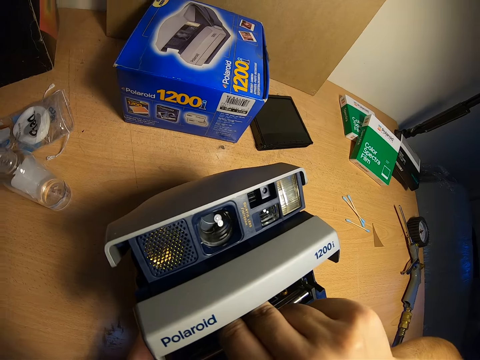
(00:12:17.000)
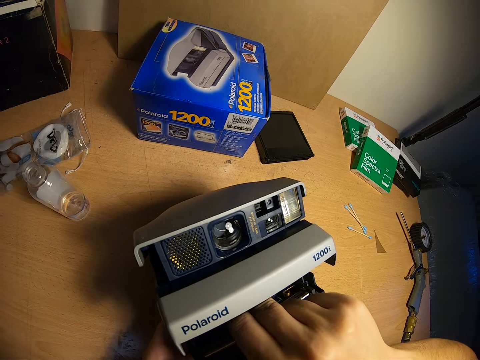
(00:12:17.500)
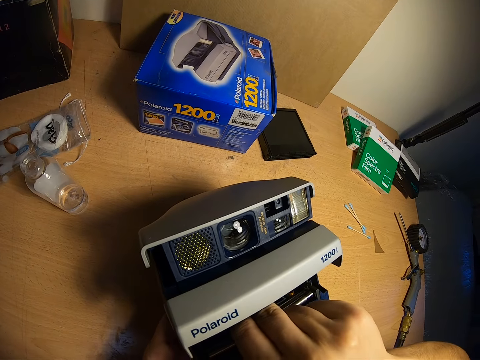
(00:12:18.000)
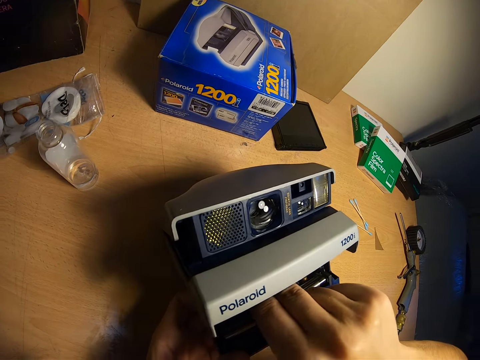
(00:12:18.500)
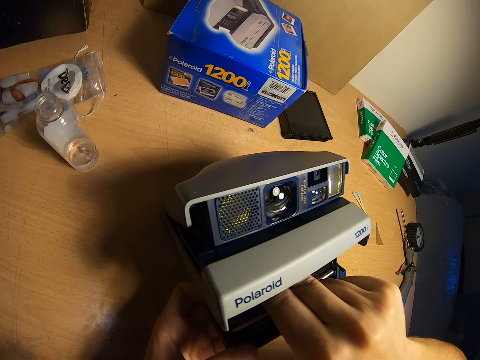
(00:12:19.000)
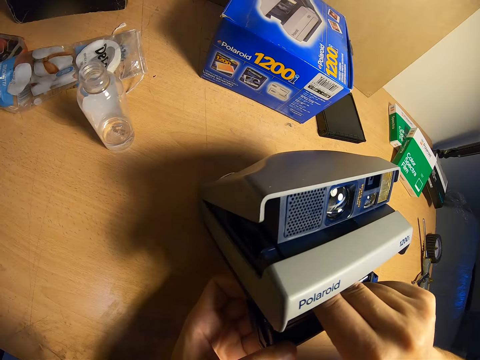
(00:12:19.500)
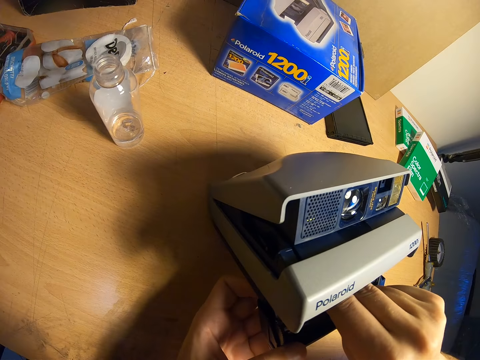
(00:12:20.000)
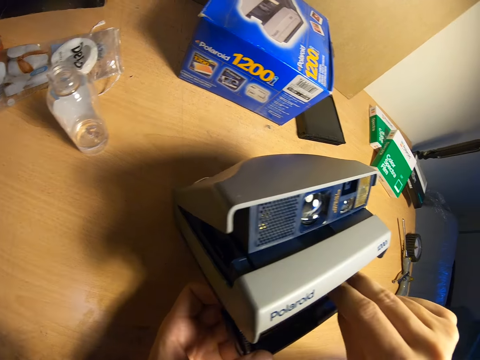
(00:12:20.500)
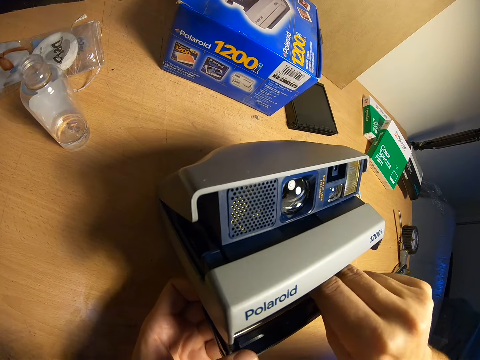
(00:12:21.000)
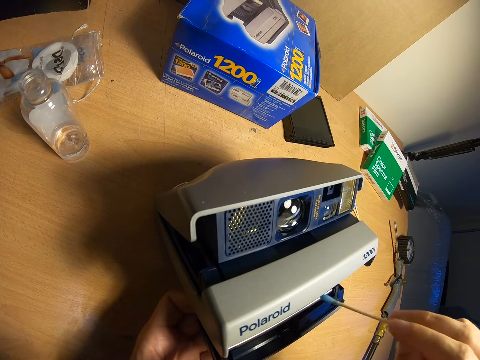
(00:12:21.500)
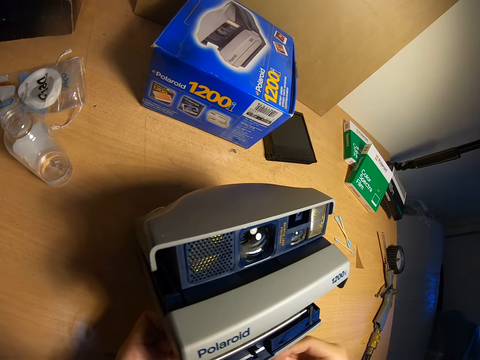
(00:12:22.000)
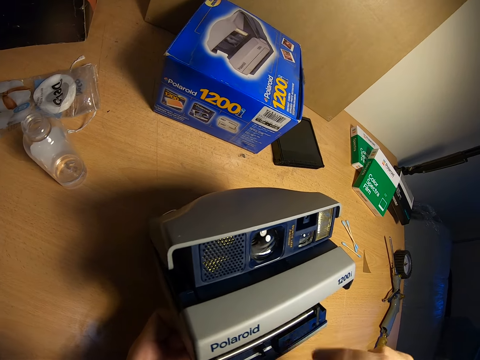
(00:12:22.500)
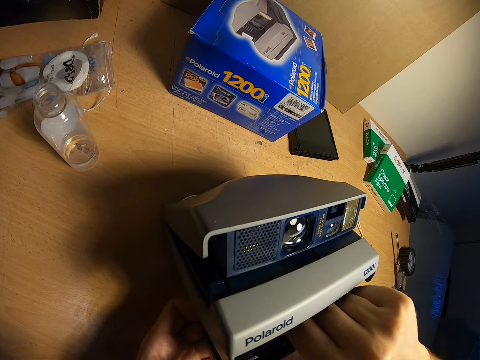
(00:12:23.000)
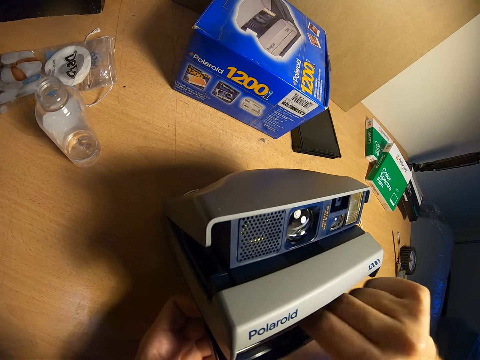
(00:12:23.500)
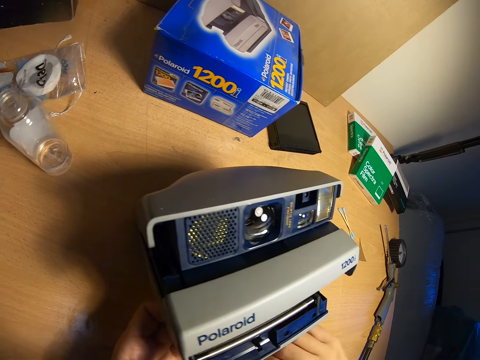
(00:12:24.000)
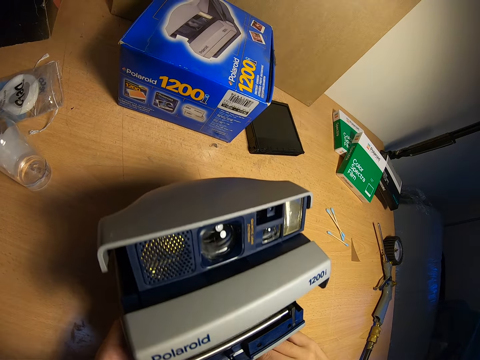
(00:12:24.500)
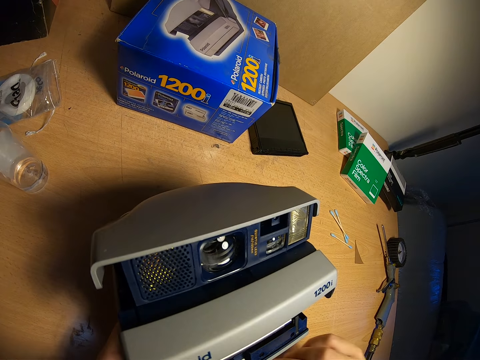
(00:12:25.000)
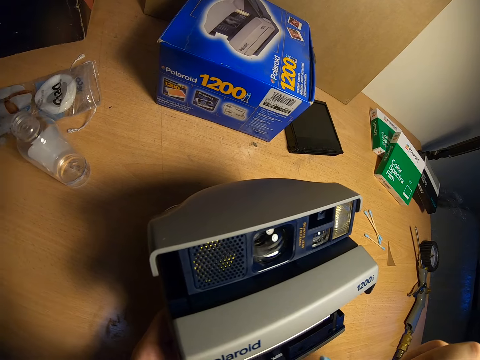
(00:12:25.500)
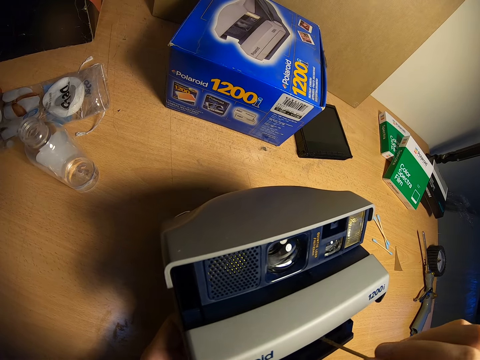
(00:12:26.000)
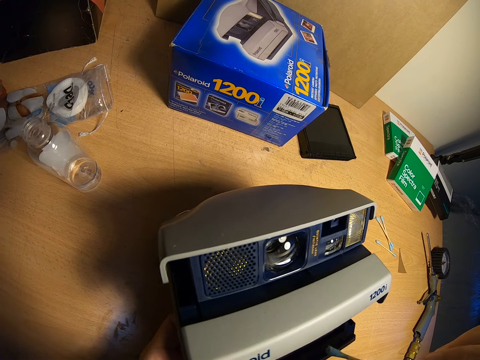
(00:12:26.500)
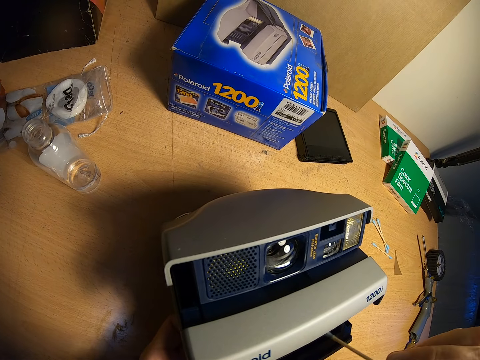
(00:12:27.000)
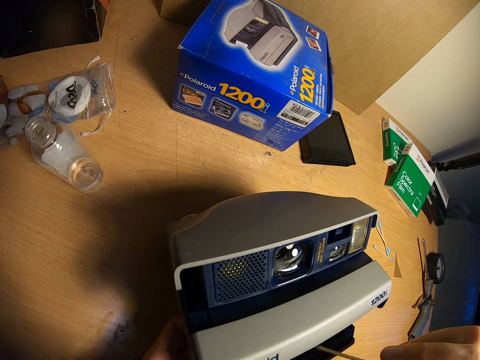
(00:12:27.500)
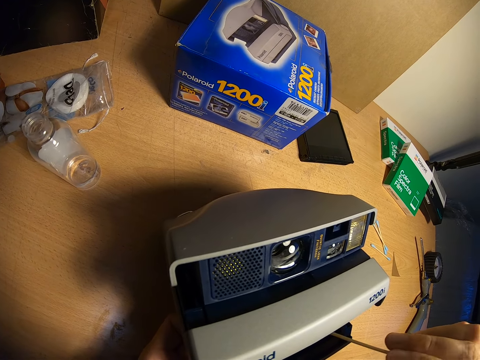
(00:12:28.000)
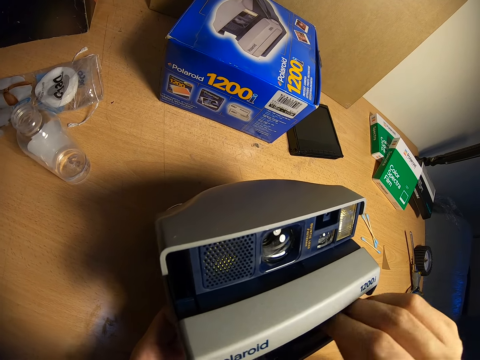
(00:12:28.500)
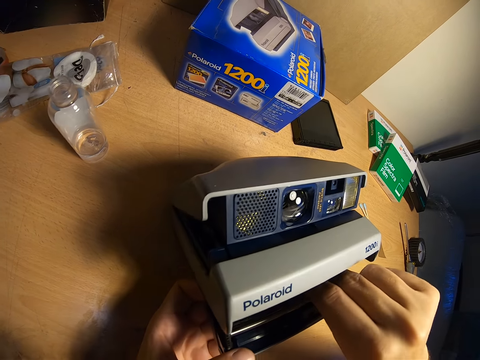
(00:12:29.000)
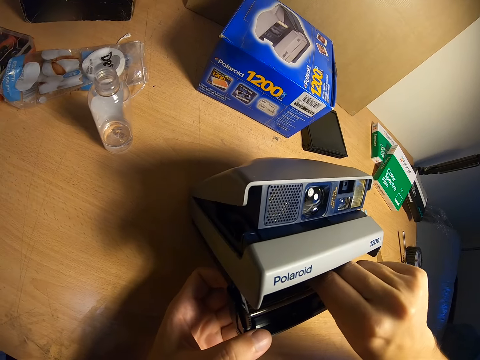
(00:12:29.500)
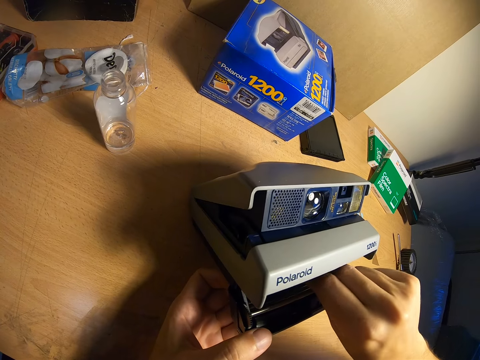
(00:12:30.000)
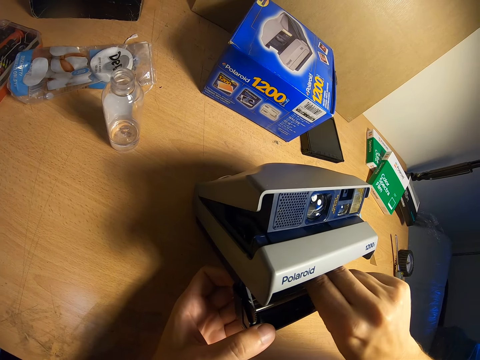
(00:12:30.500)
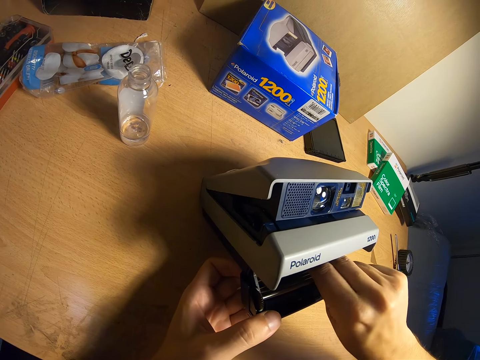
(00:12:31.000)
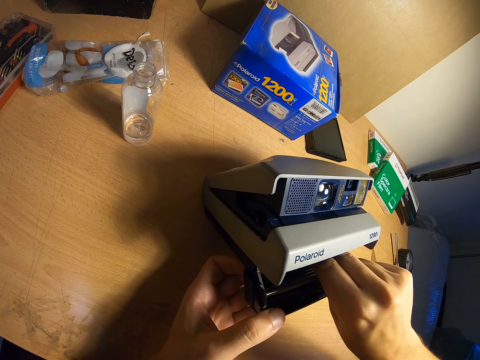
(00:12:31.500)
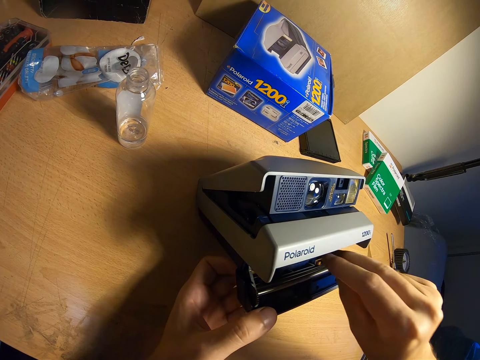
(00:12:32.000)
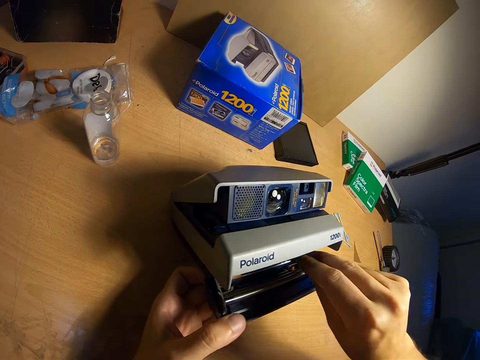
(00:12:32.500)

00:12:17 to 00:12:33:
The camera wearer removes the cotton bud from the film eject slot. He dips his right hand into the film eject slot. He removes his right hand from the film eject slot. He cleans the film eject slot with the cotton bud.

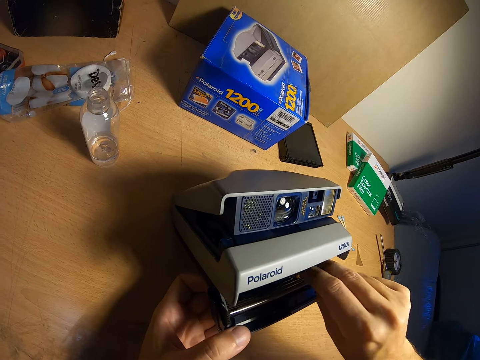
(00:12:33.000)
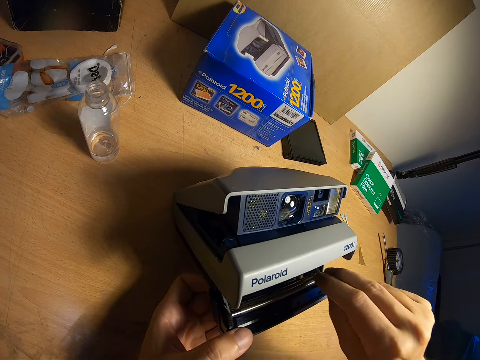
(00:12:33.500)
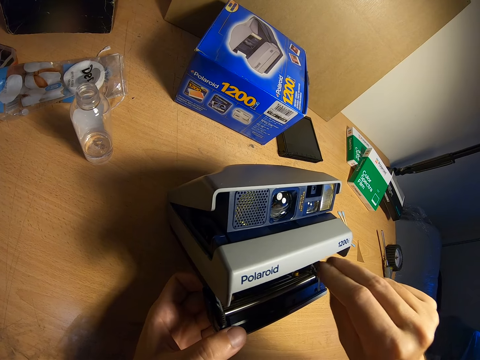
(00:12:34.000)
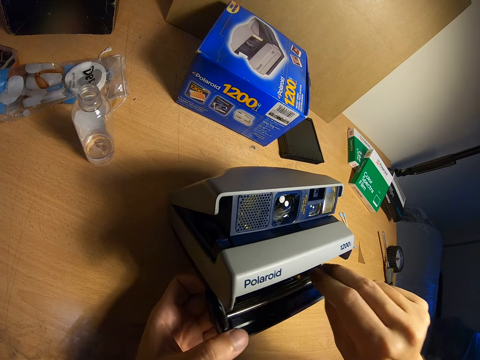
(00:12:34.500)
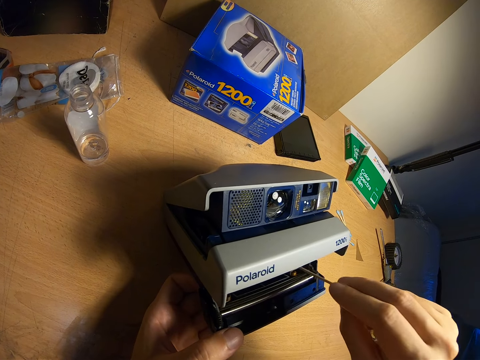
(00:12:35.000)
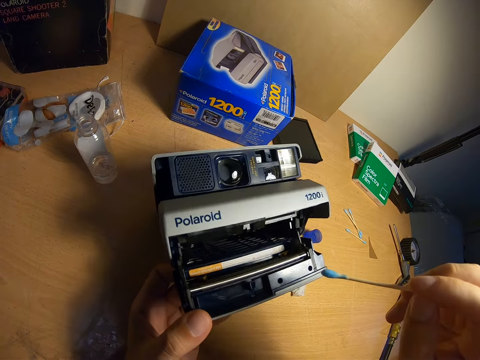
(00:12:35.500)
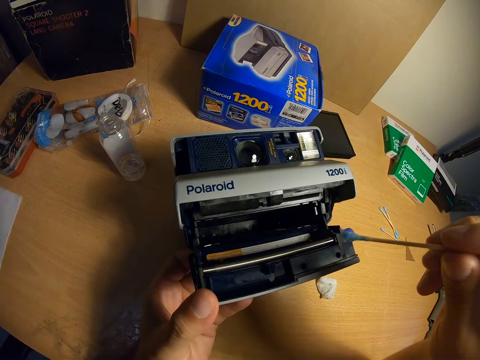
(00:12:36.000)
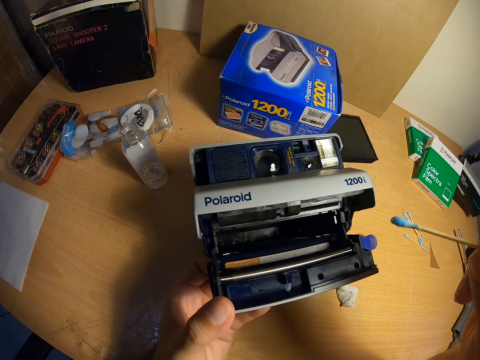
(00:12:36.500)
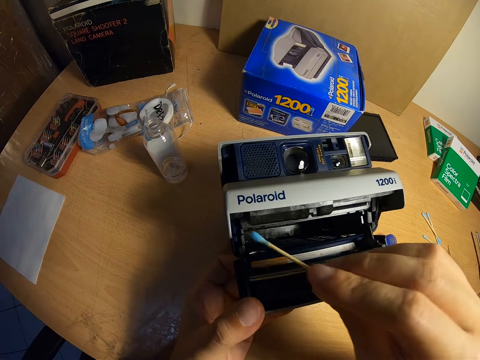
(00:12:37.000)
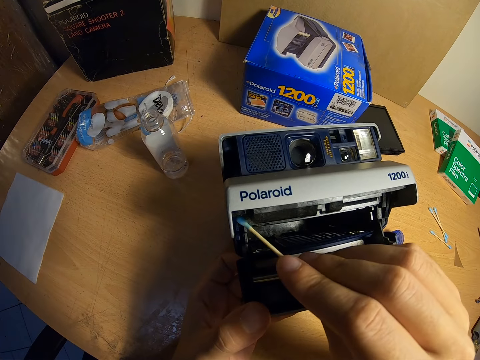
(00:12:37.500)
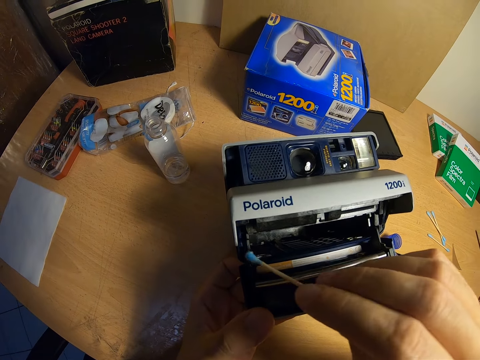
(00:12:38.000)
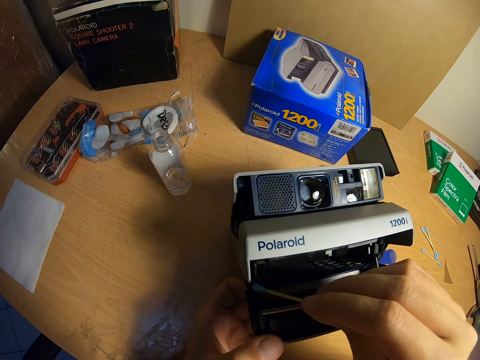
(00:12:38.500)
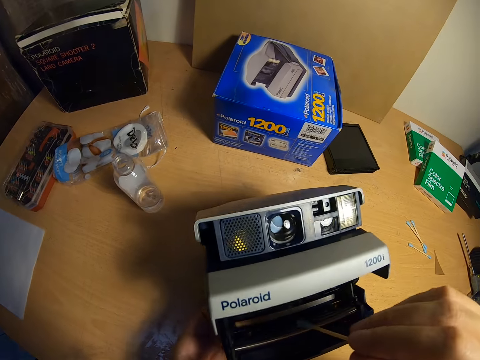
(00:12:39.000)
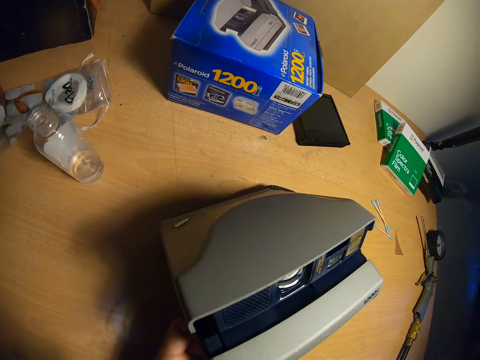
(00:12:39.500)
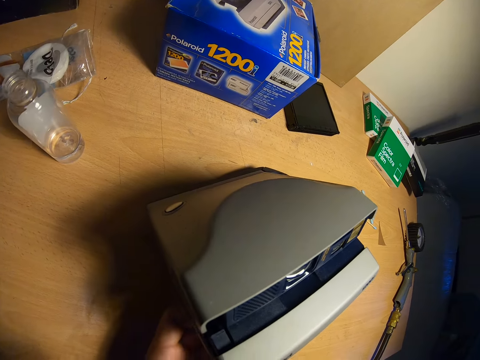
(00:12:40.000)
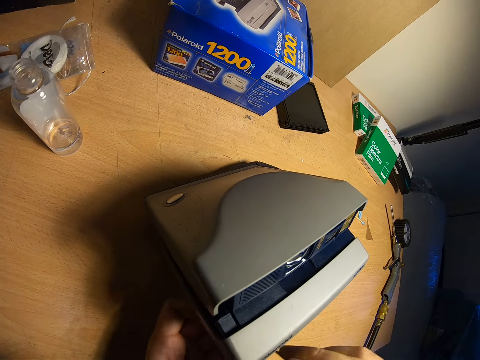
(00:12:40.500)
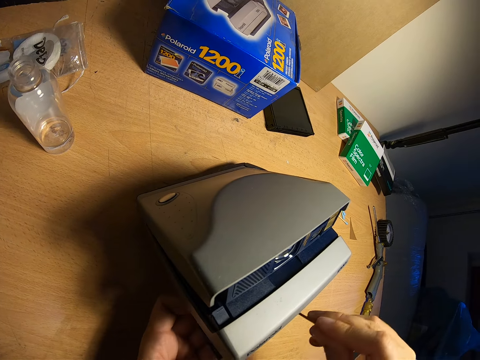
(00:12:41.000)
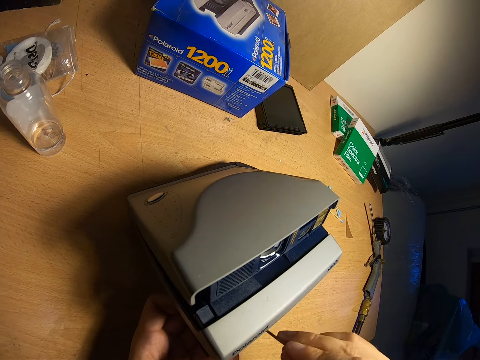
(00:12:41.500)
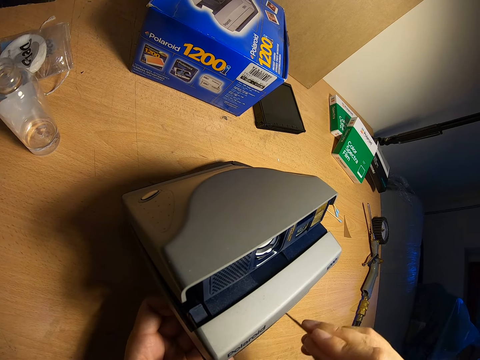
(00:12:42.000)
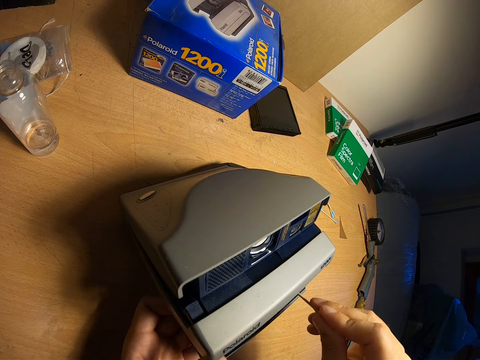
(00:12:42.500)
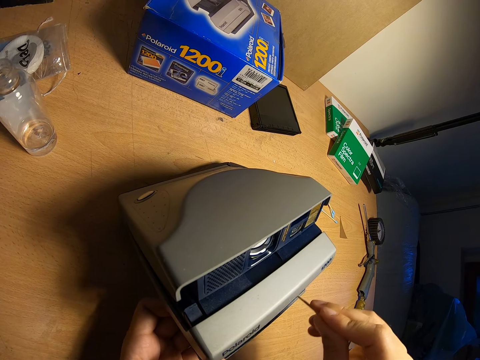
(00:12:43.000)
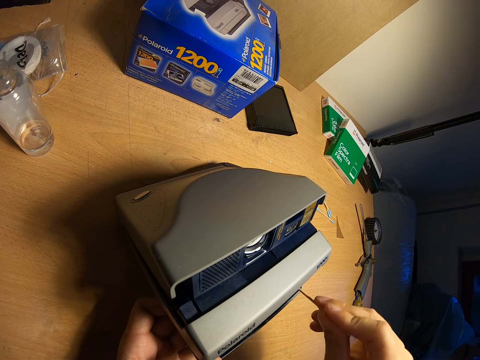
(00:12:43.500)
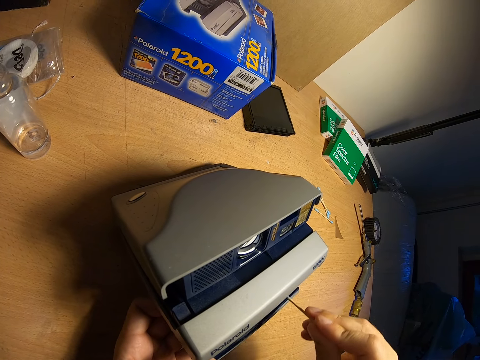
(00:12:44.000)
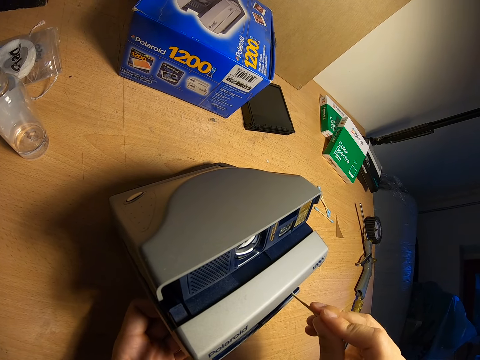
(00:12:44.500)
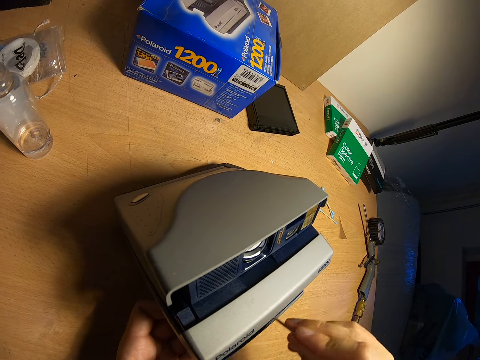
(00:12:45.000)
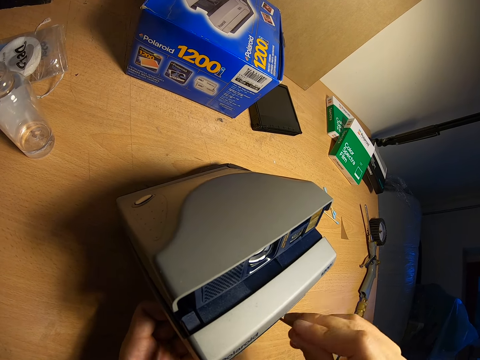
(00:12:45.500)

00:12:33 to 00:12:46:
The camera wearer removes the cotton bud from the film eject slot. They turn up the camera. They clean the film eject slot with the cotton bud. They place the camera on the table. They clean the film eject slot with the cotton bud.
